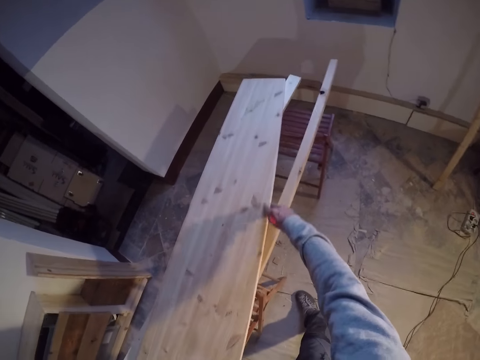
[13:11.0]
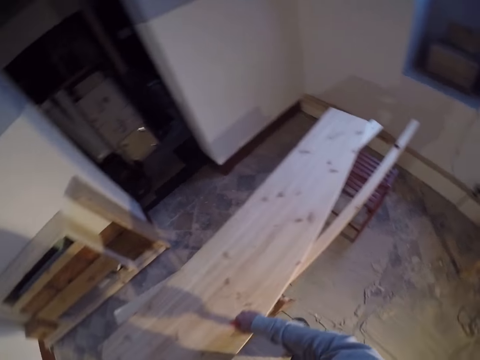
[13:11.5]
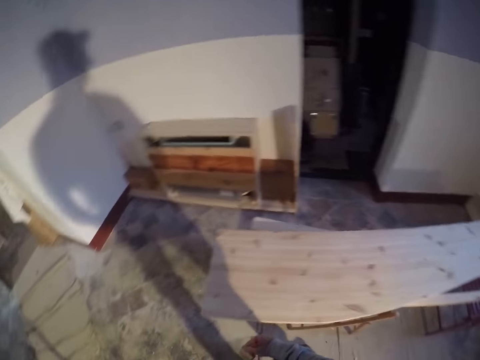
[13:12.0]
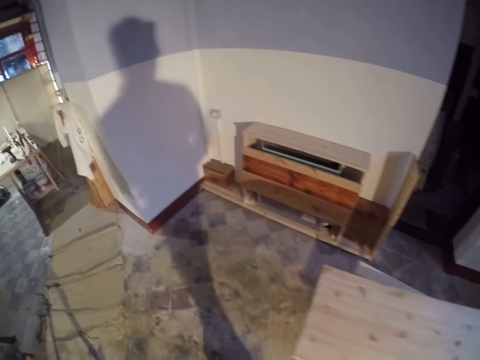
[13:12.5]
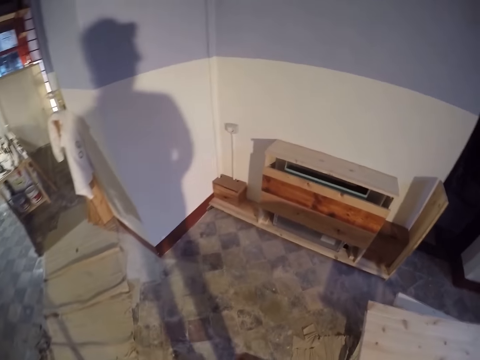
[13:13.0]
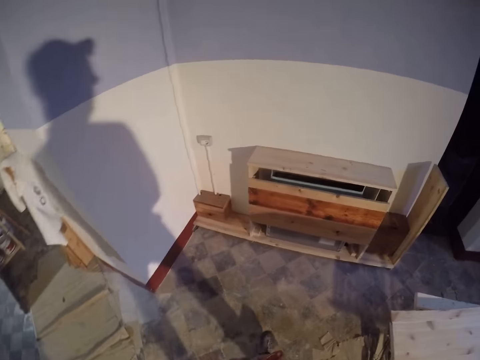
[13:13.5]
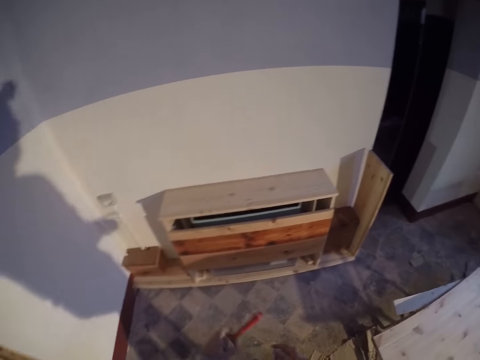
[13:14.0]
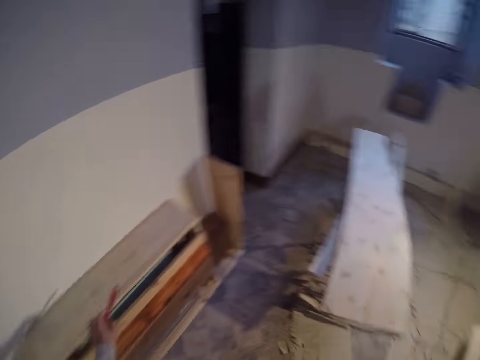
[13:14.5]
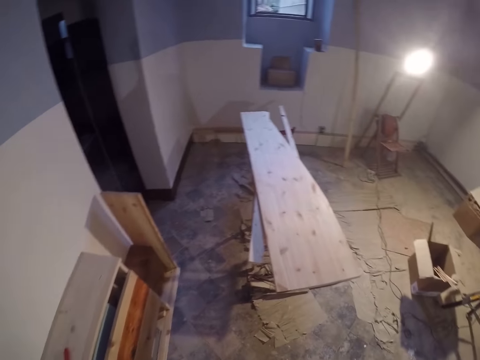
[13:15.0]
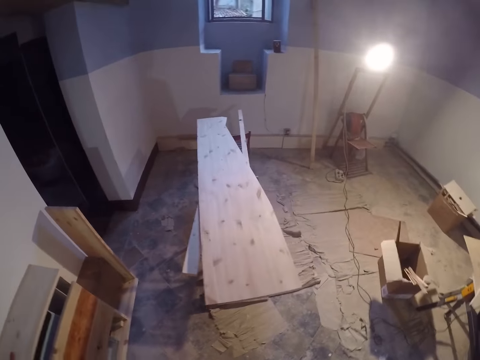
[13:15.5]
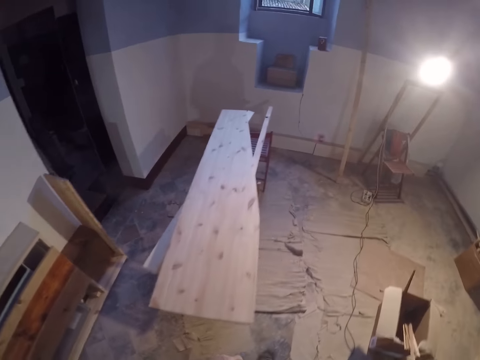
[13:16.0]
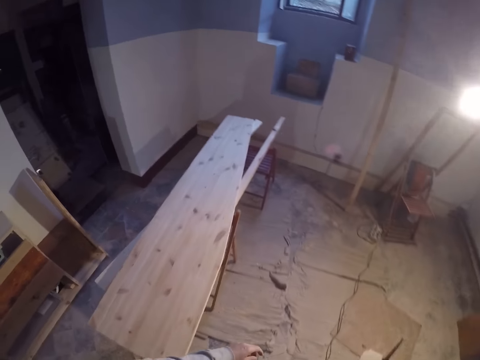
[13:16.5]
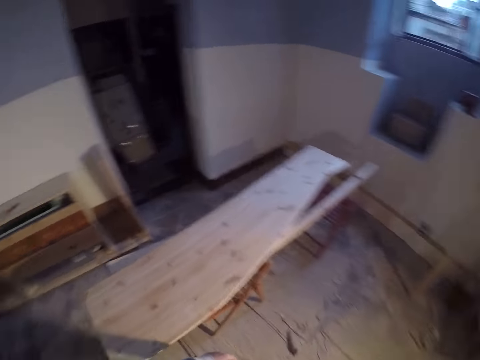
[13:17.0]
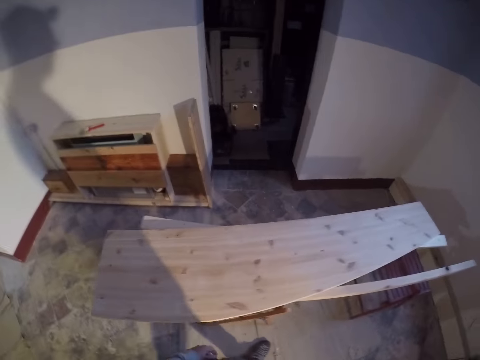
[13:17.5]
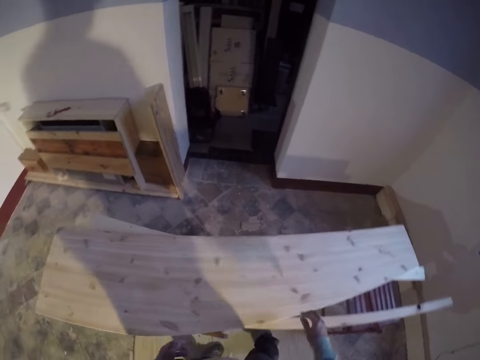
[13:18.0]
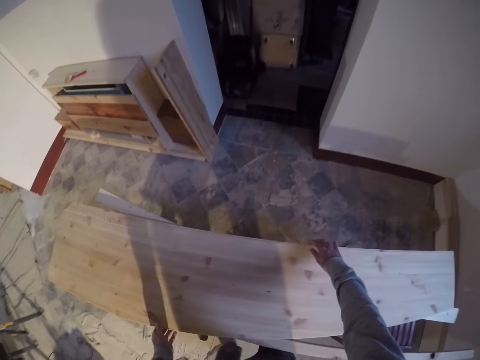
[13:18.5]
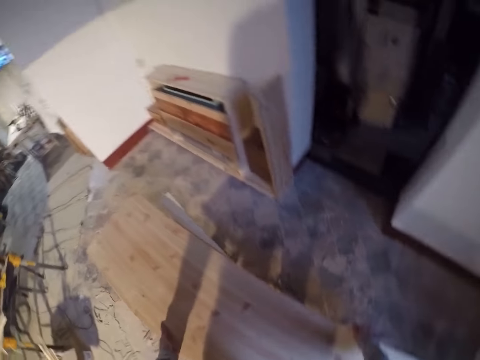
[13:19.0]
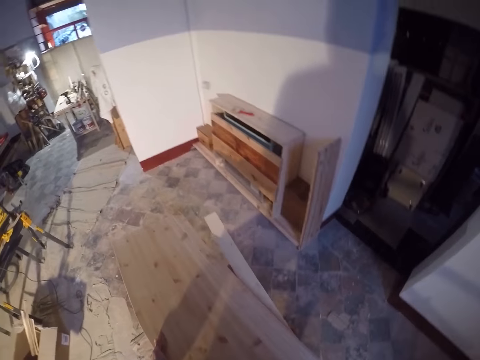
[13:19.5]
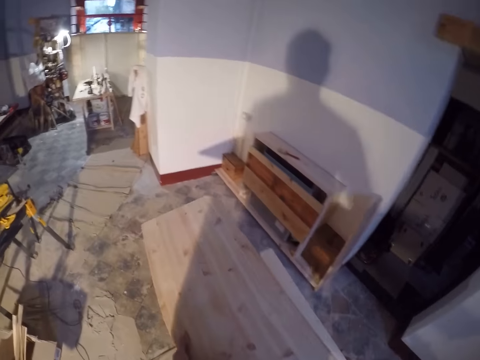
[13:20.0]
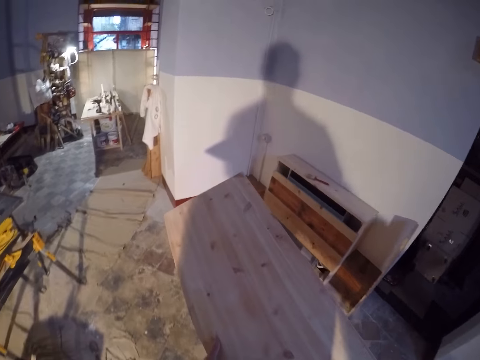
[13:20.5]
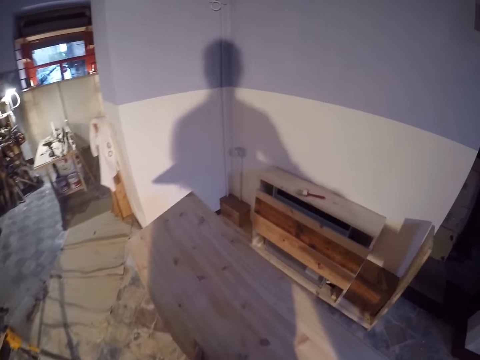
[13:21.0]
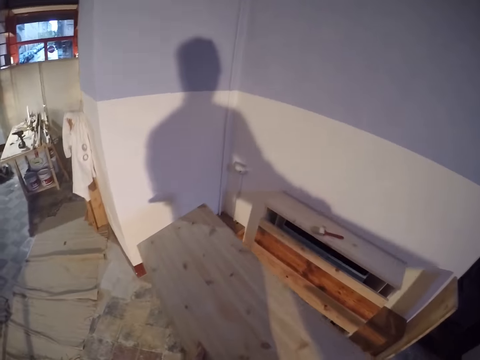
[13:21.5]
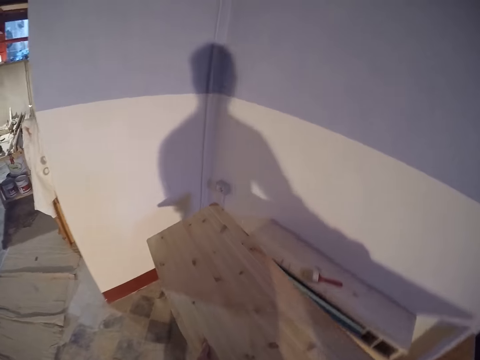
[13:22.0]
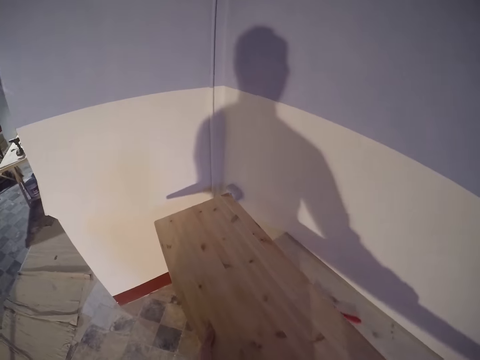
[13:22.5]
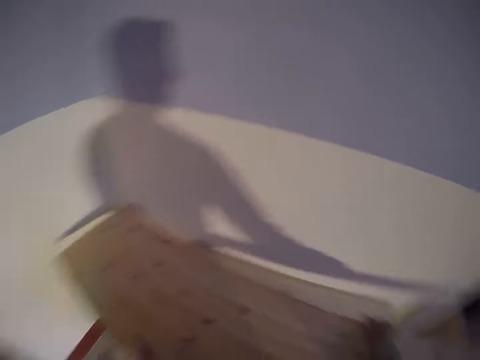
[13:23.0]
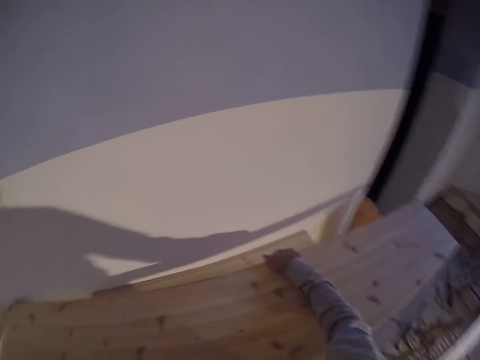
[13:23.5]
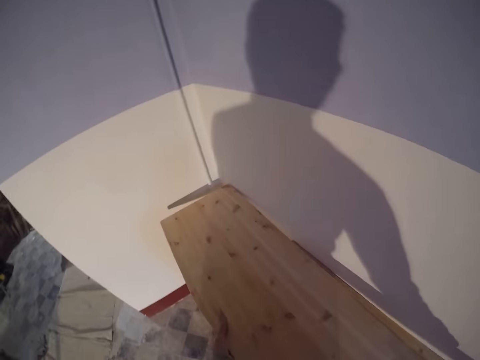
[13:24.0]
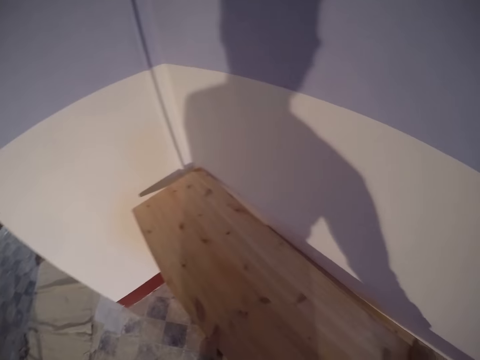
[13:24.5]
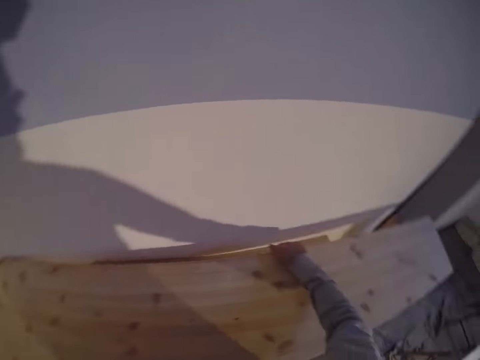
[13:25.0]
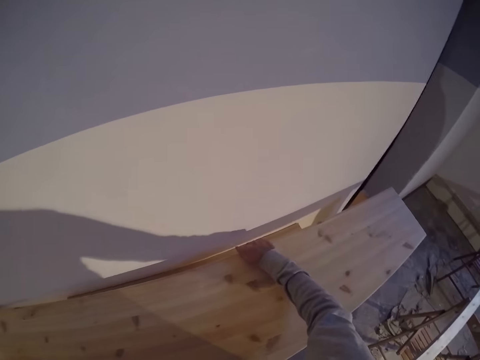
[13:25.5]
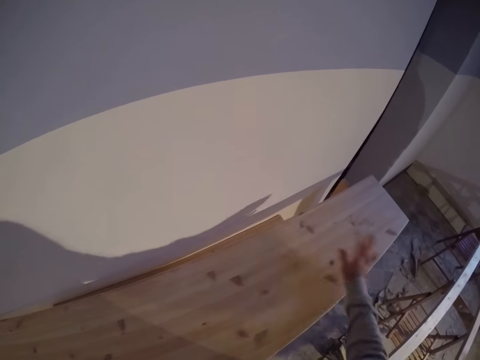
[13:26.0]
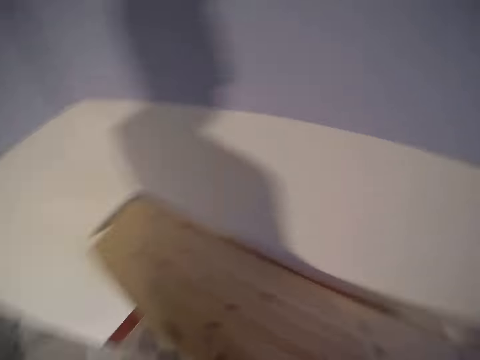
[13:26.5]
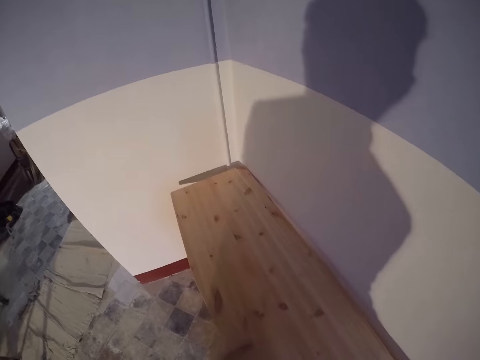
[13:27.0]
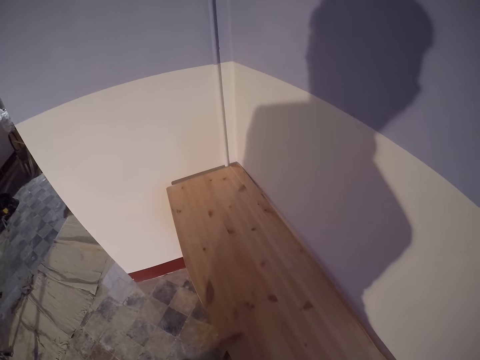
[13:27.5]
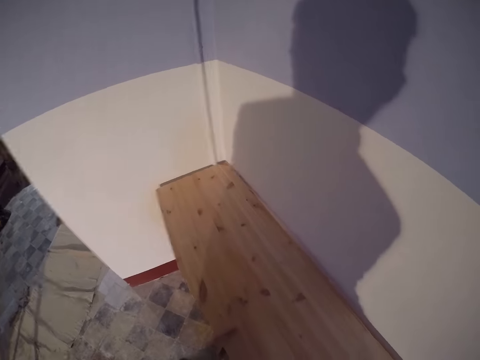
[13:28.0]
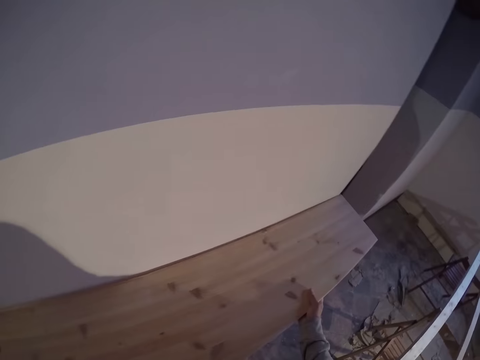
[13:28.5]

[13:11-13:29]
The camera wearer walks around. They put the sand brush on top of the log of wood. They lift the plywood off the wooden stand with both hands. They pick up the log of wood. They drop the plywood on a table with both hands. They put the log of wood on top of another.

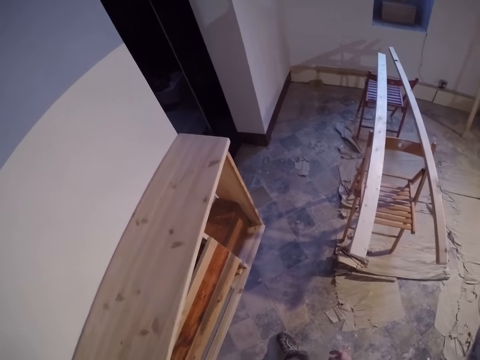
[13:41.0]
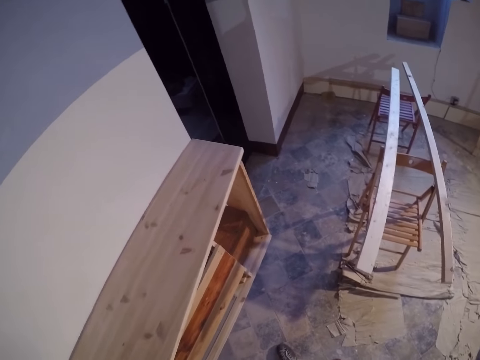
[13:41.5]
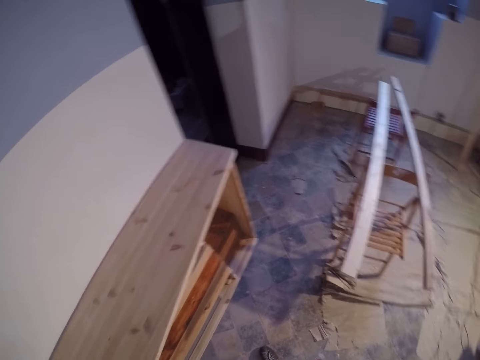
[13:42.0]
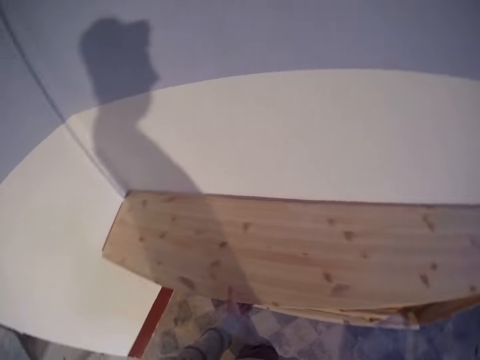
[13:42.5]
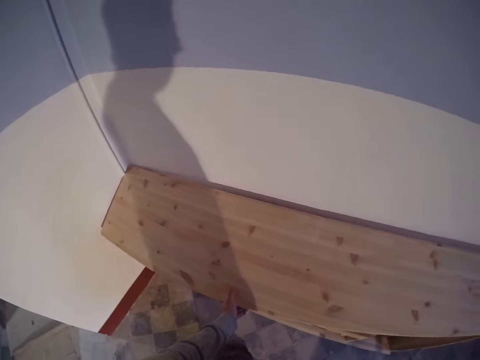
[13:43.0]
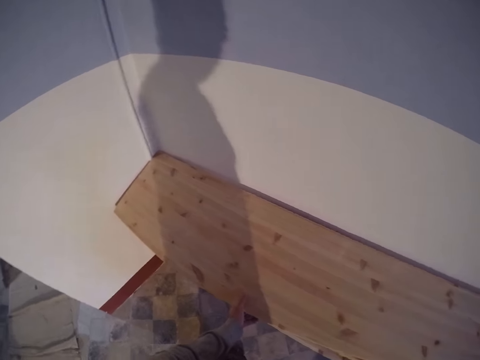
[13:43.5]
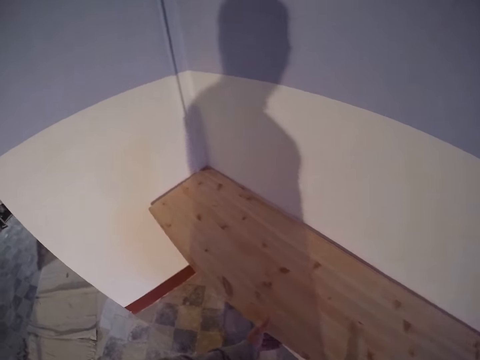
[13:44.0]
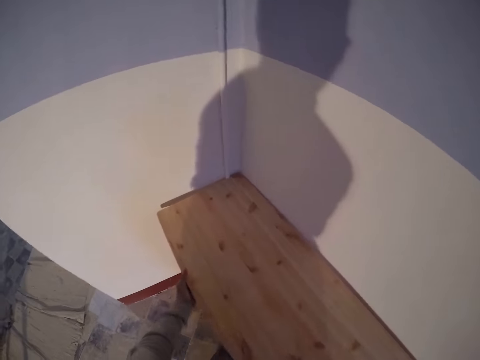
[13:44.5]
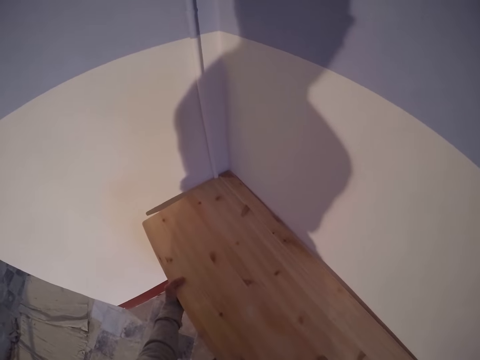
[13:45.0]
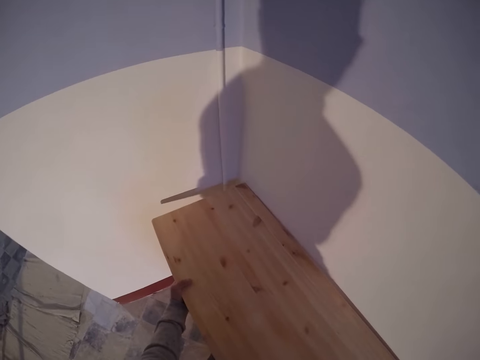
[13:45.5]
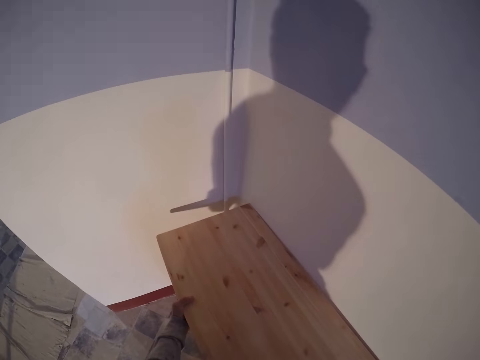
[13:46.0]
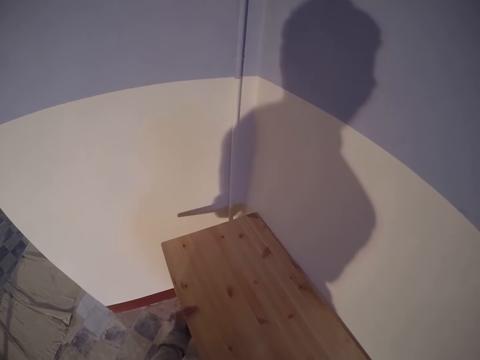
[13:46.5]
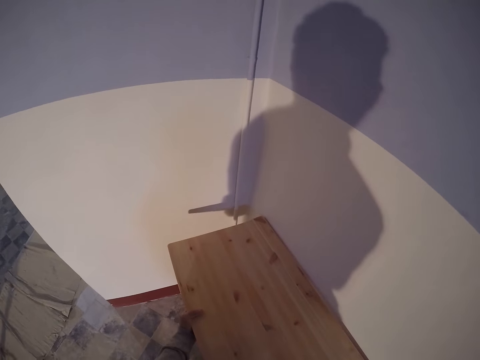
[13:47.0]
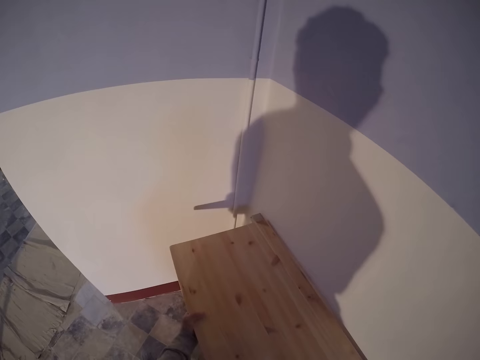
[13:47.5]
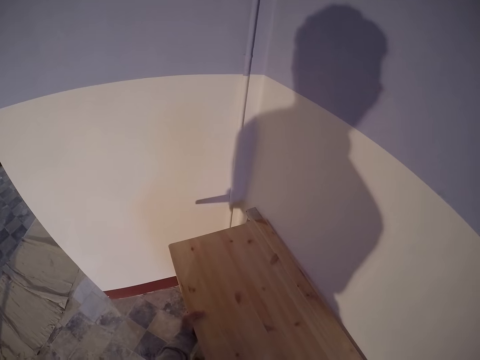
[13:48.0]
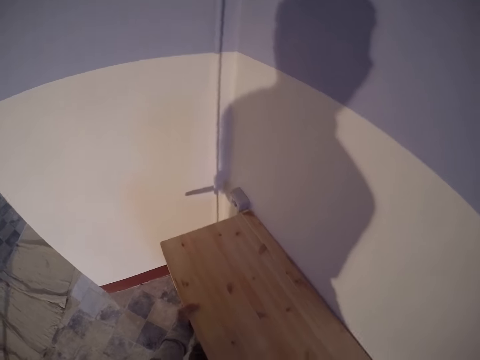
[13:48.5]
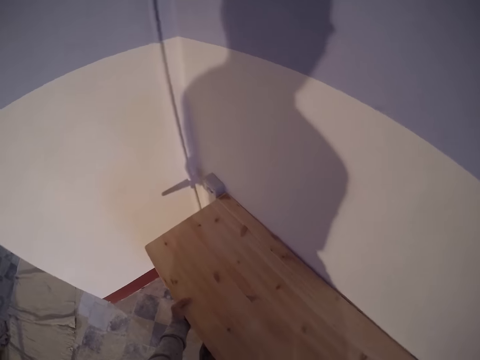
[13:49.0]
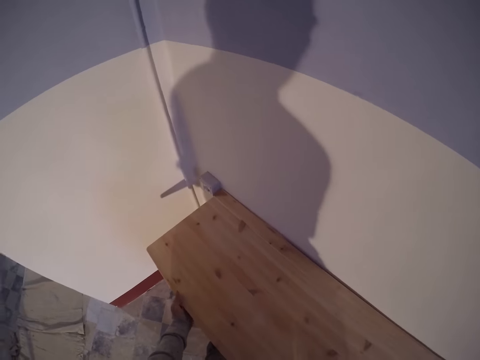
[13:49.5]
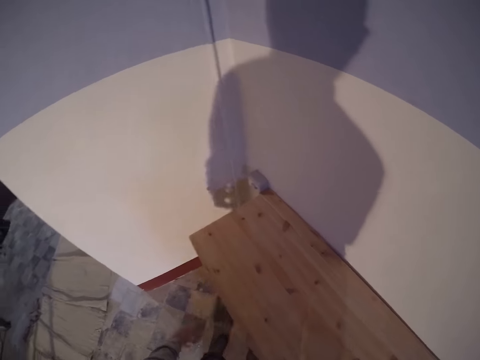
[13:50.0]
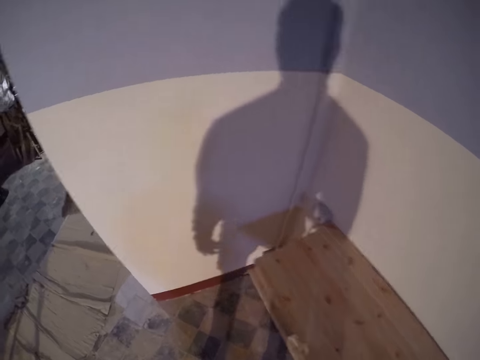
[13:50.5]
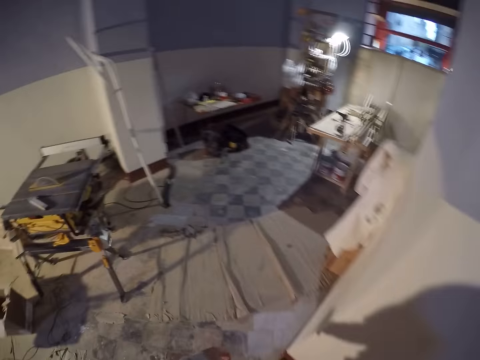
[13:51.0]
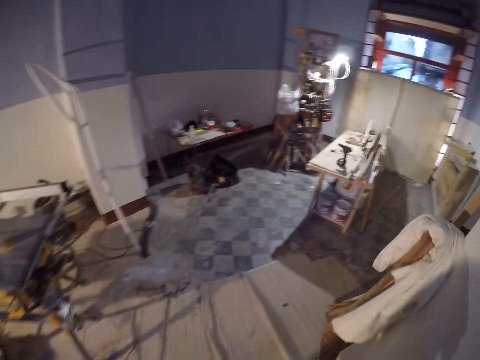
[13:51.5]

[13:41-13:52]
The camera wearer adjusts the plywood on the table with both hands. They hold a wooden structure. They walk away from the wood.
